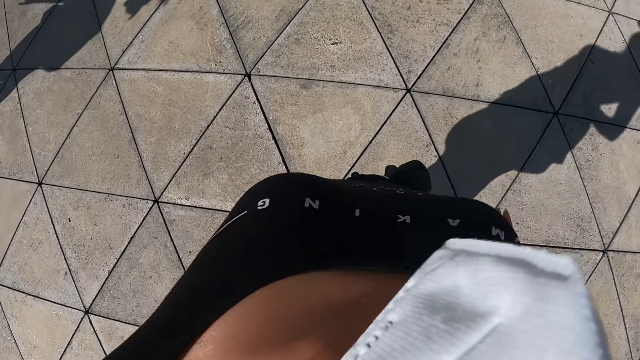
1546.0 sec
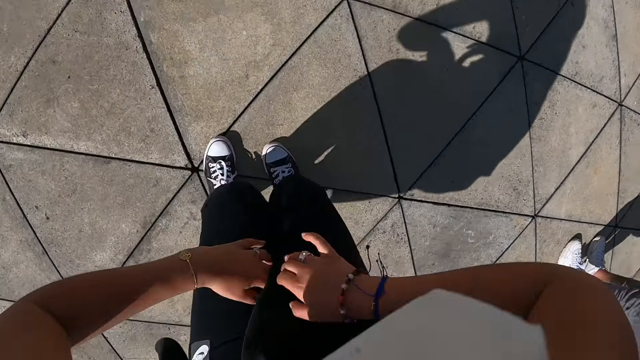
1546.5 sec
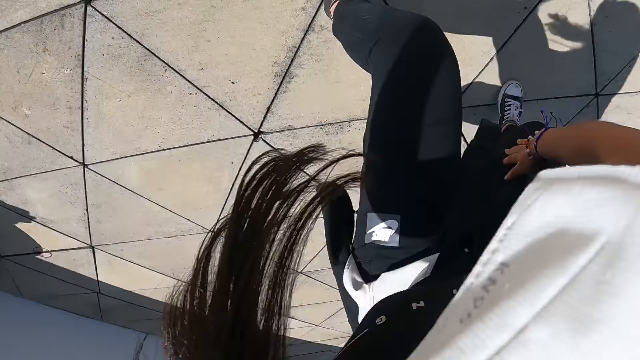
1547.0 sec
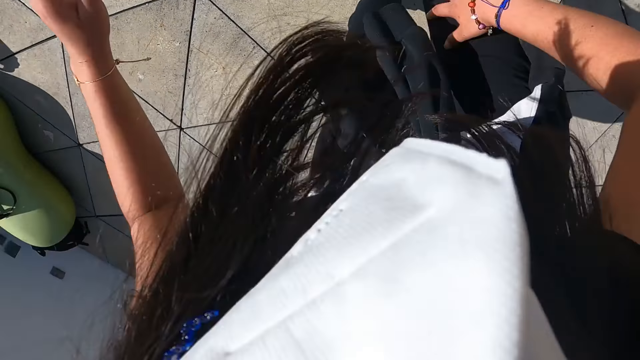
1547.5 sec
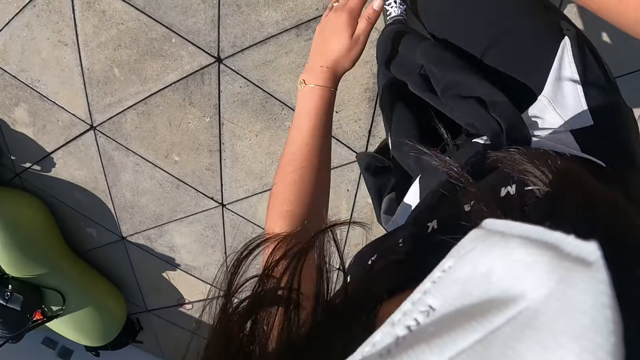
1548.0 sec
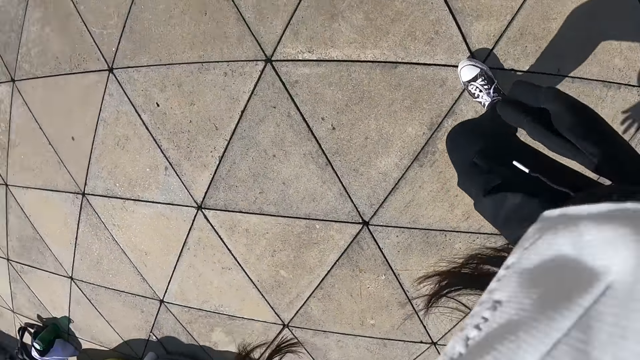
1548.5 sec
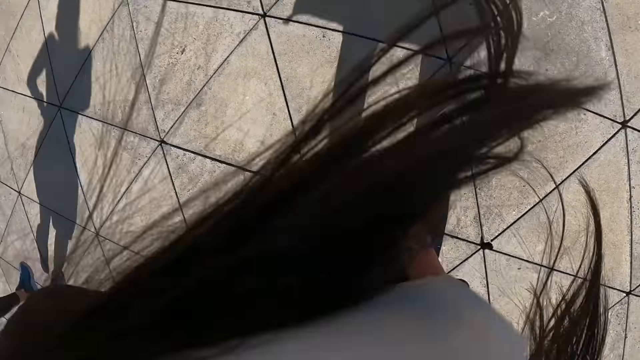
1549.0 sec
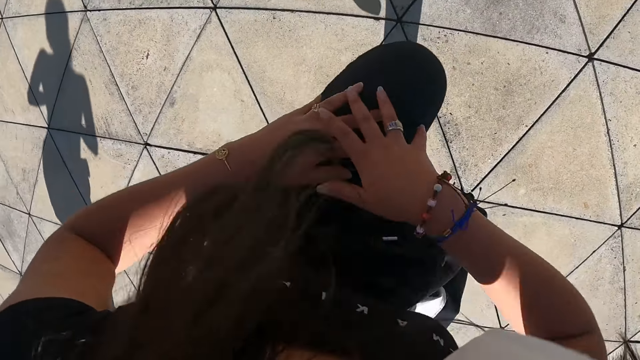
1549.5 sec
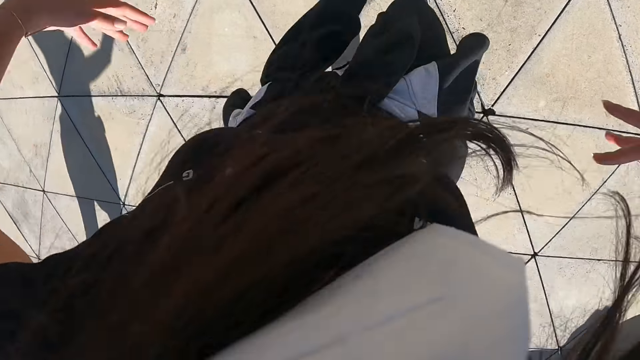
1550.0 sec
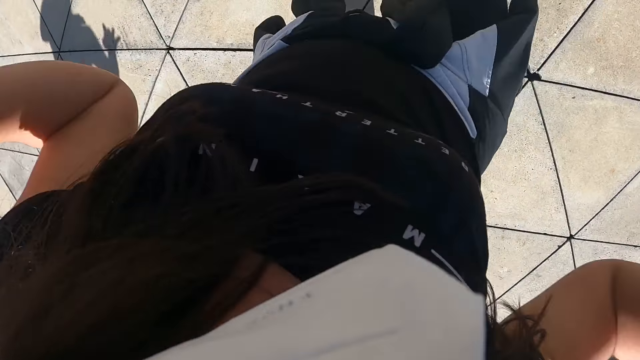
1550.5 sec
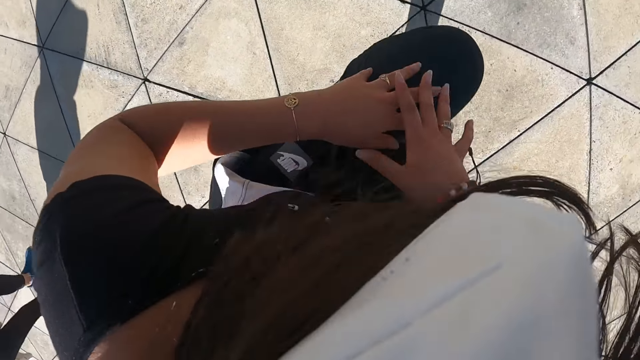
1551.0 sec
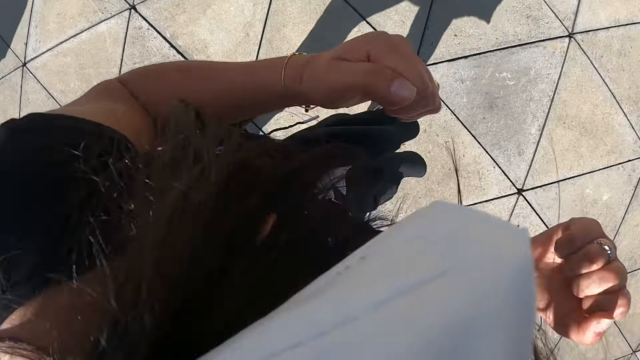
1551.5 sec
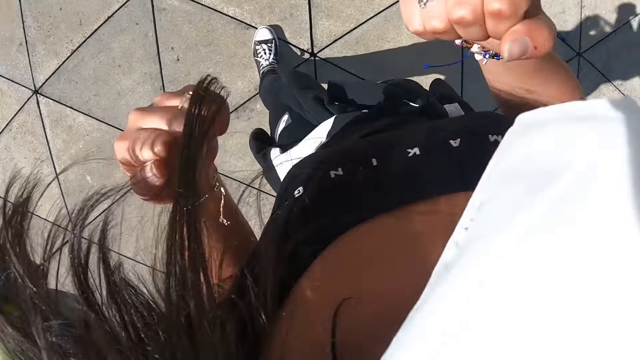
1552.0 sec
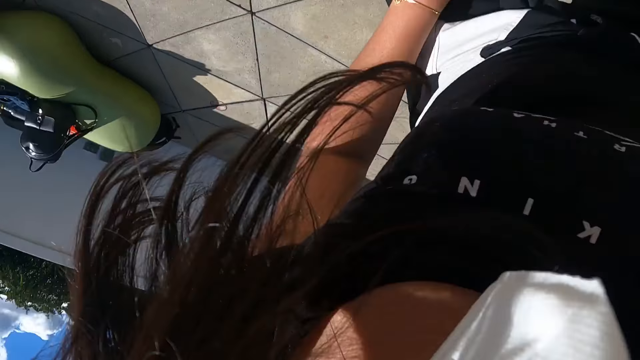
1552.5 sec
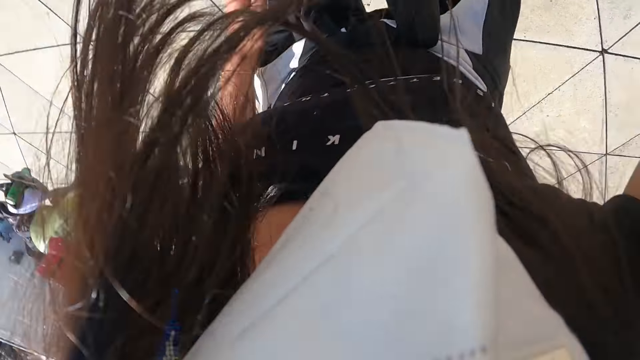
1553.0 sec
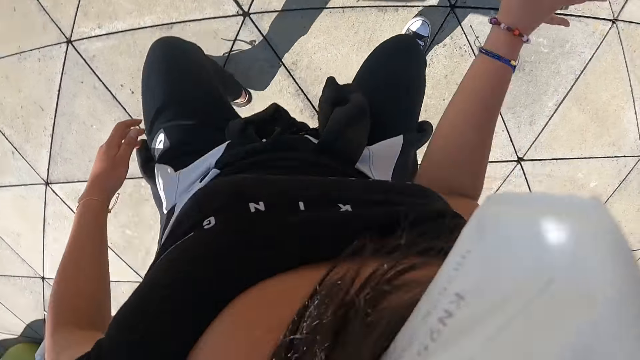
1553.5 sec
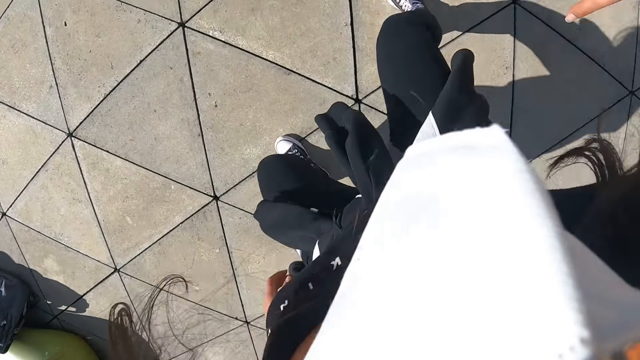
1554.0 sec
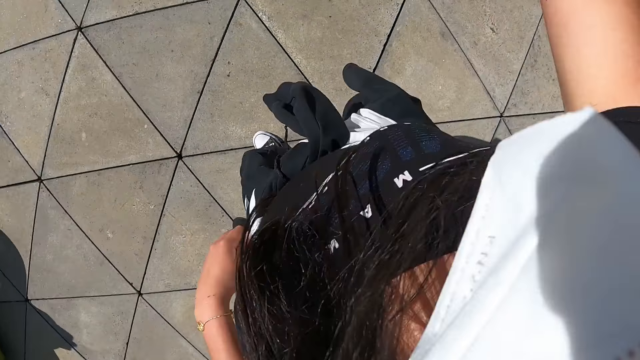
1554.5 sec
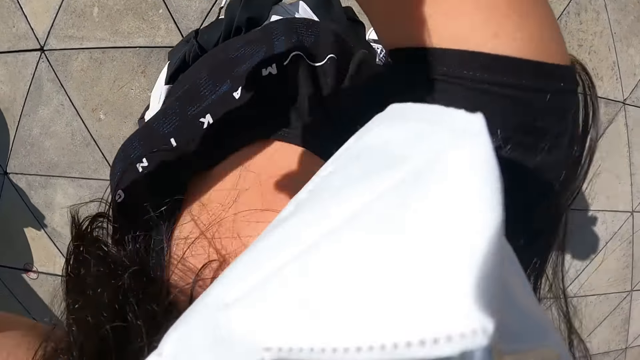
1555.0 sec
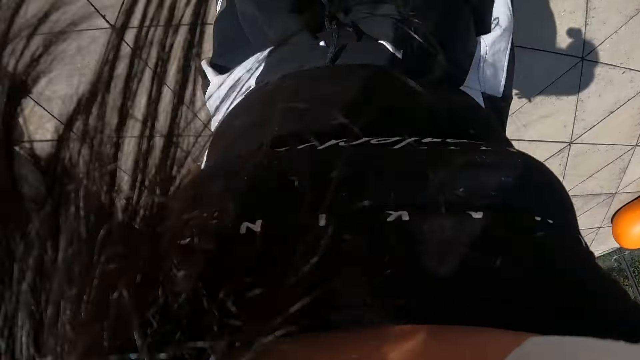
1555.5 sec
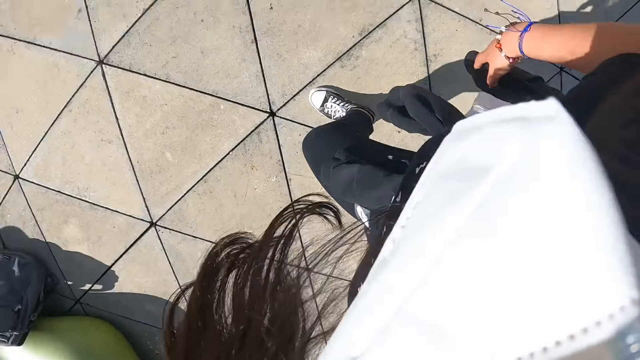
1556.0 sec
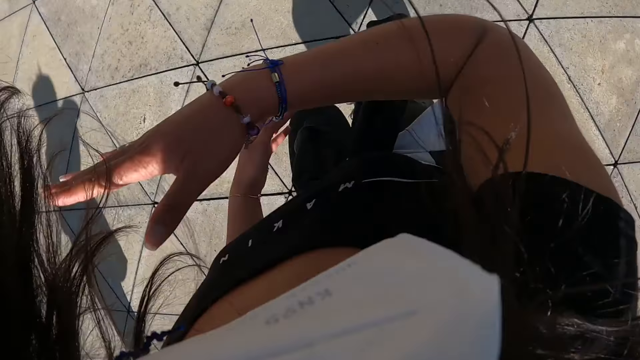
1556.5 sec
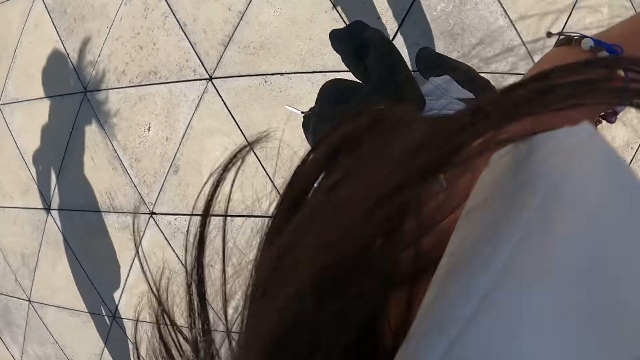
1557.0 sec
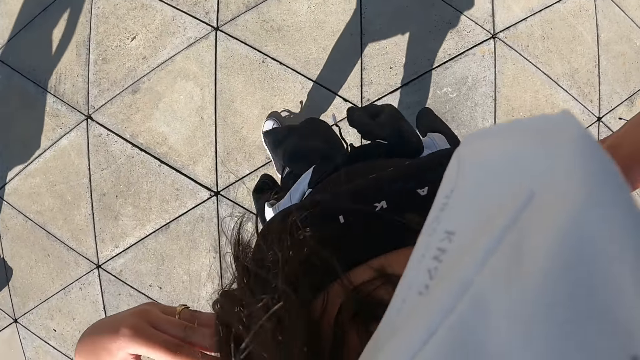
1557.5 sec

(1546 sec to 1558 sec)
The camera wearer does exercise.

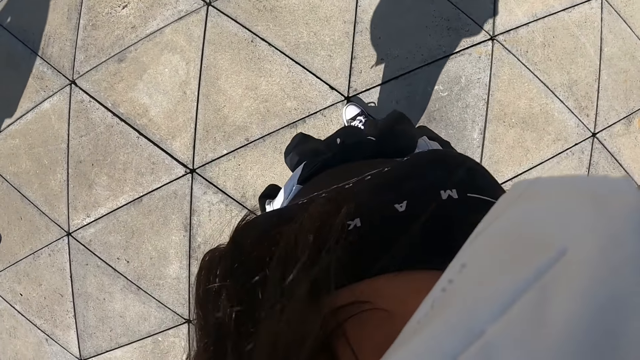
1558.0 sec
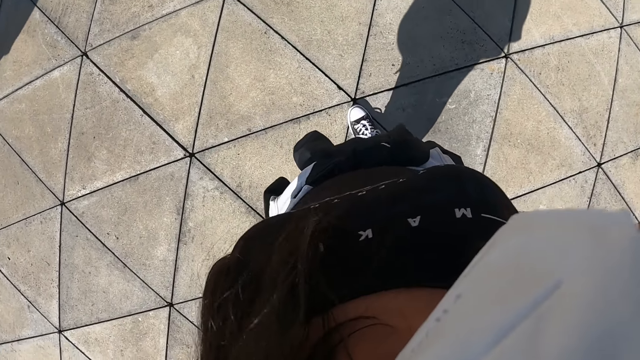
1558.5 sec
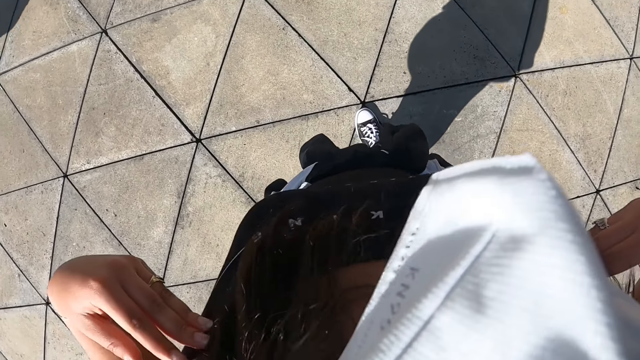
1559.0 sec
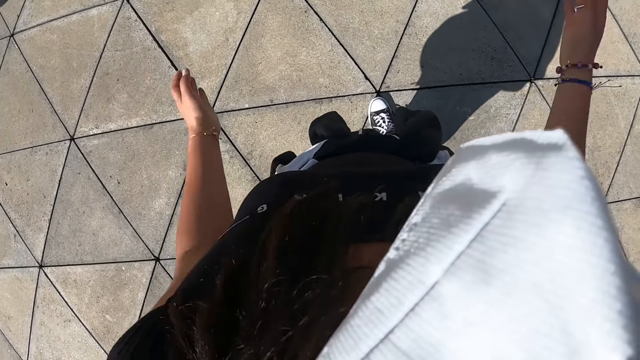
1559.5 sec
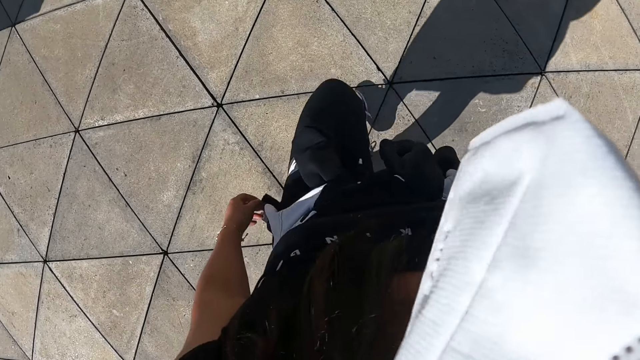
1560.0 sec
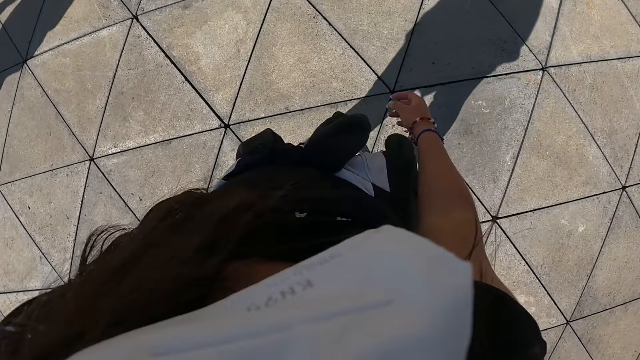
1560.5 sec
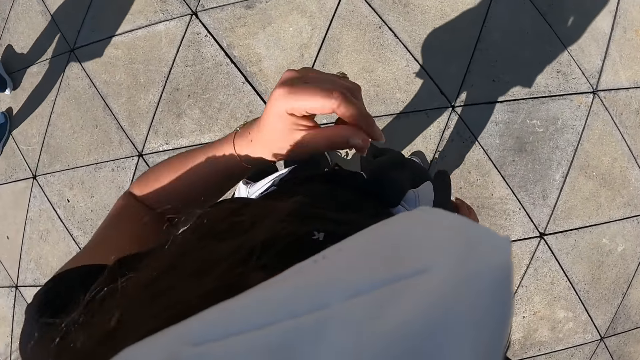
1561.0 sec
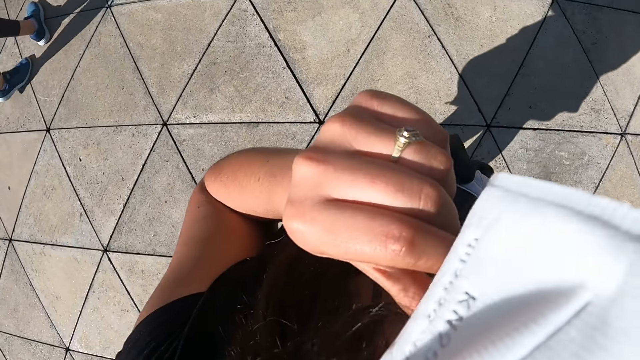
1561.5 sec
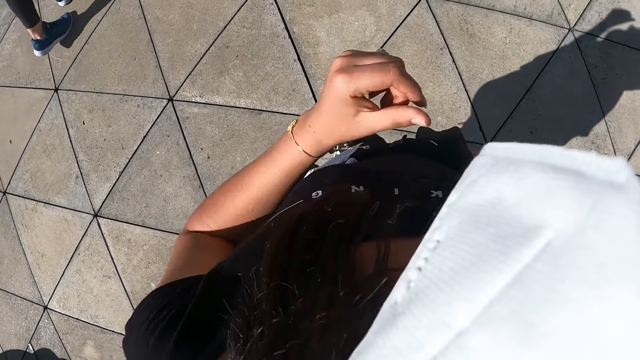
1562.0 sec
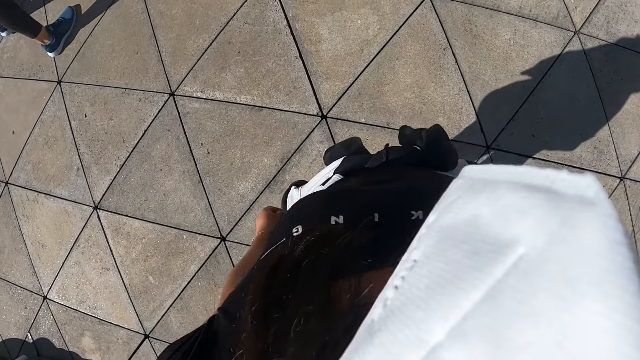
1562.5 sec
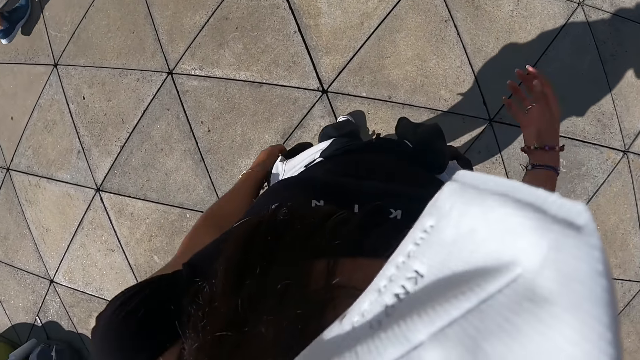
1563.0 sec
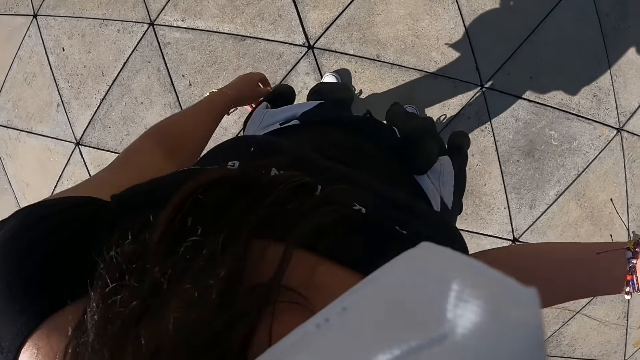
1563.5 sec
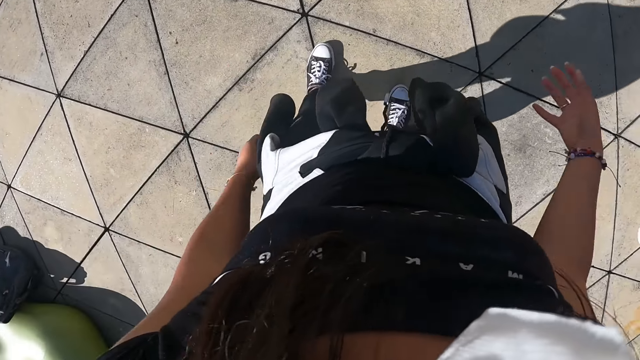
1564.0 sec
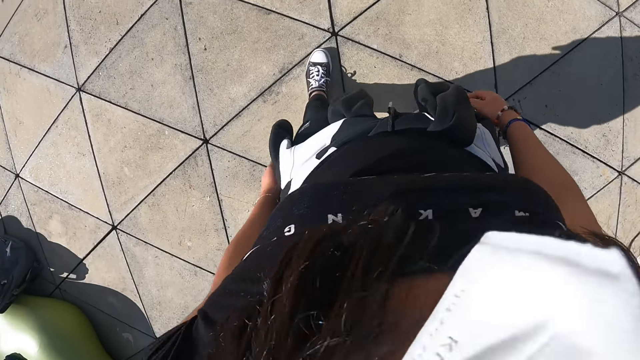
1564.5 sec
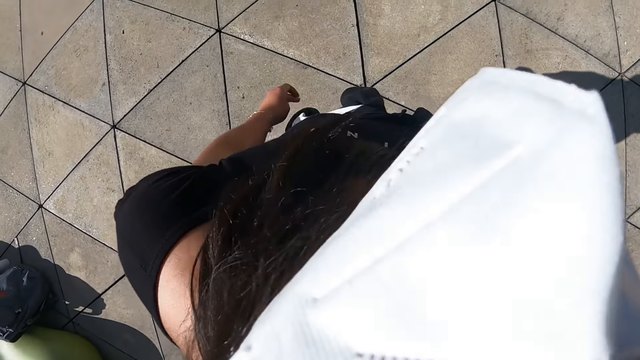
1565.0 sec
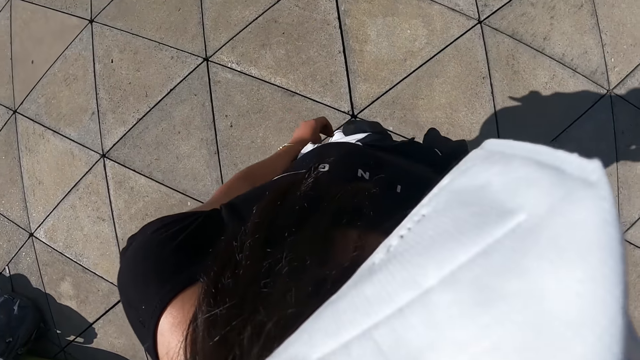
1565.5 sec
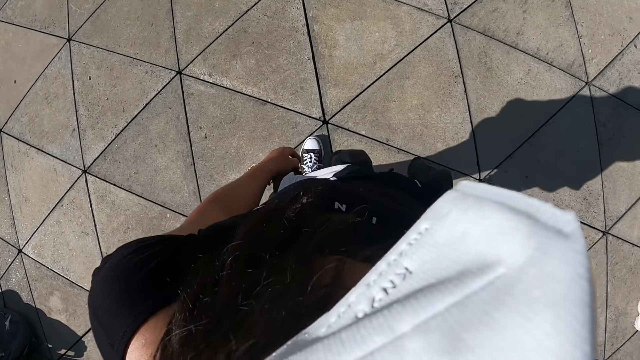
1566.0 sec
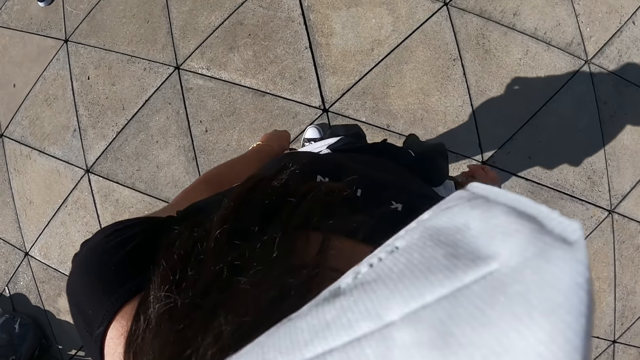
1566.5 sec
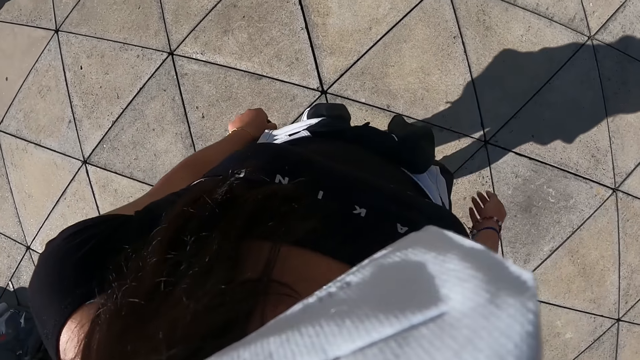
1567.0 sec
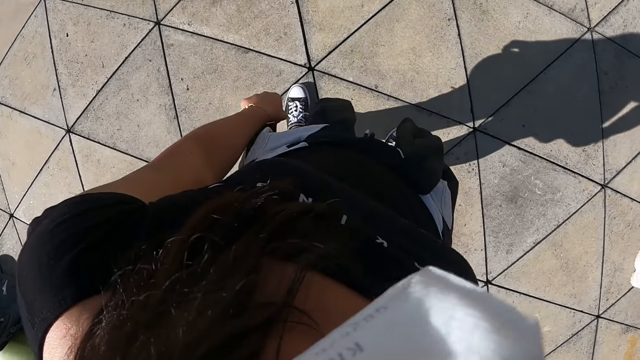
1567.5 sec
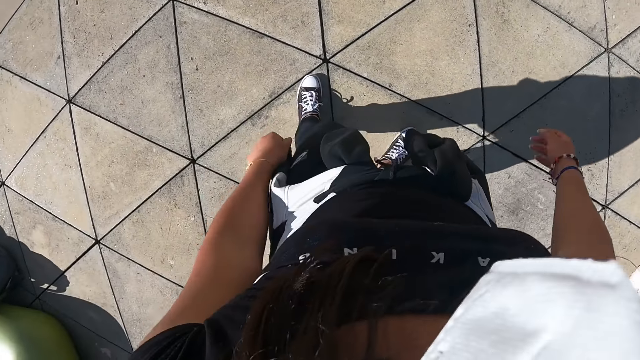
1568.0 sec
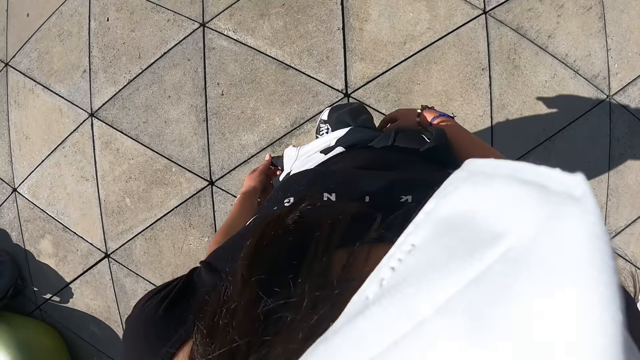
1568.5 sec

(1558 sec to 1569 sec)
The camera wearer adjusts the nose mask on her face with her left hand. She looks around.
